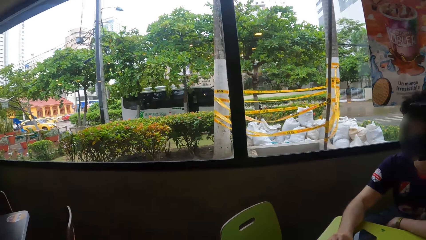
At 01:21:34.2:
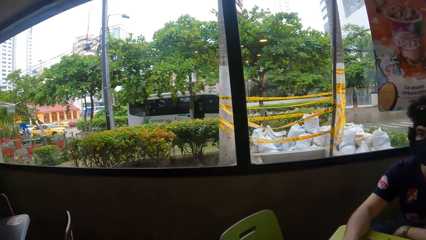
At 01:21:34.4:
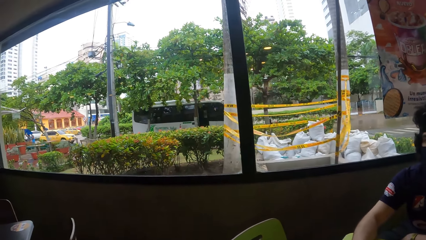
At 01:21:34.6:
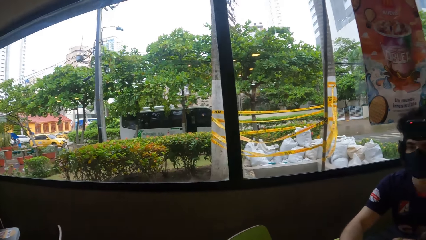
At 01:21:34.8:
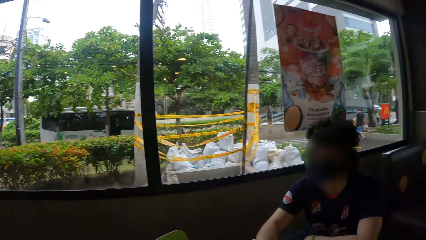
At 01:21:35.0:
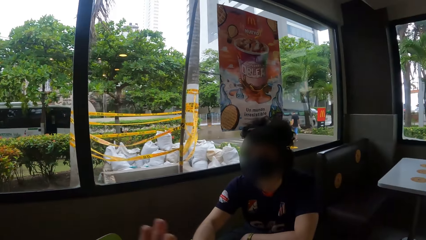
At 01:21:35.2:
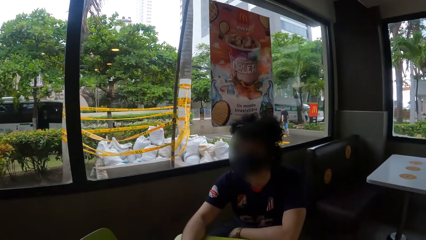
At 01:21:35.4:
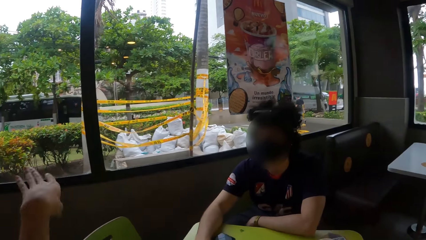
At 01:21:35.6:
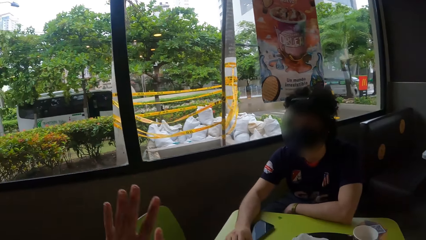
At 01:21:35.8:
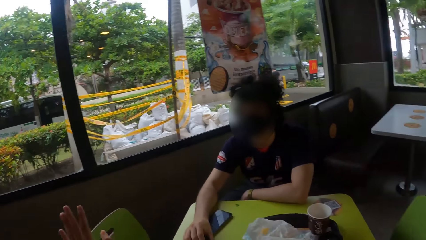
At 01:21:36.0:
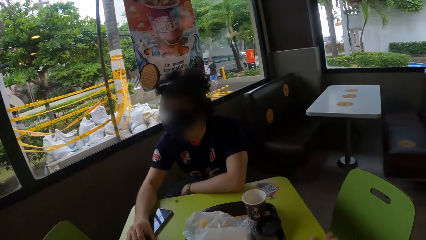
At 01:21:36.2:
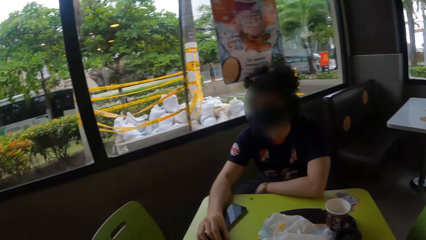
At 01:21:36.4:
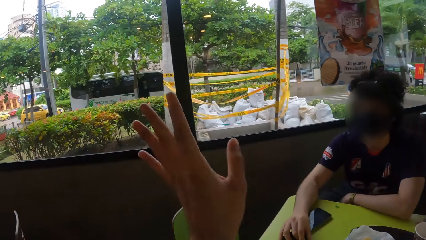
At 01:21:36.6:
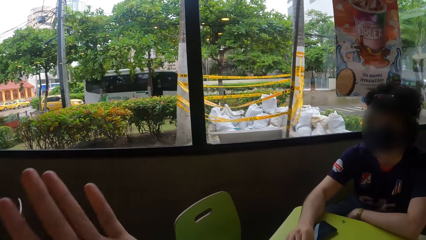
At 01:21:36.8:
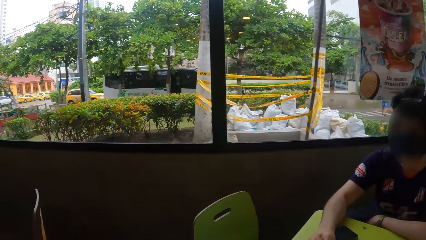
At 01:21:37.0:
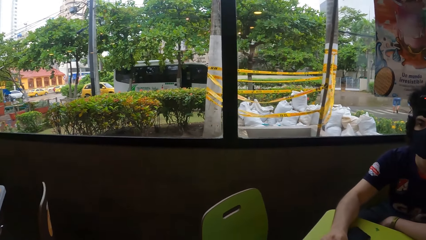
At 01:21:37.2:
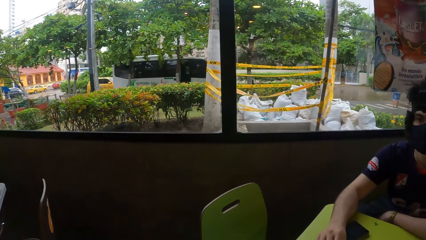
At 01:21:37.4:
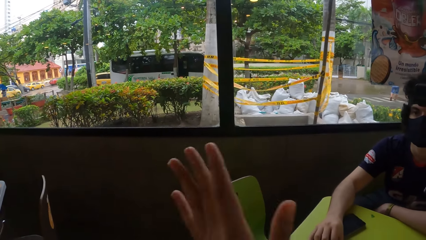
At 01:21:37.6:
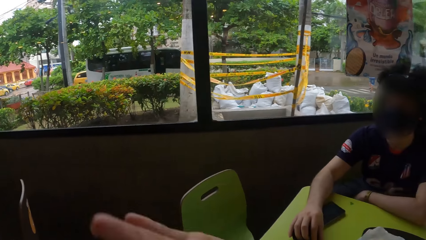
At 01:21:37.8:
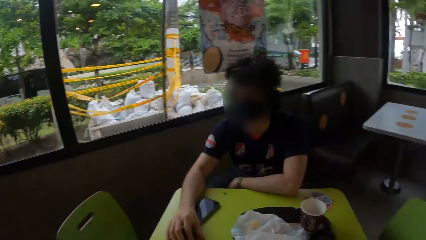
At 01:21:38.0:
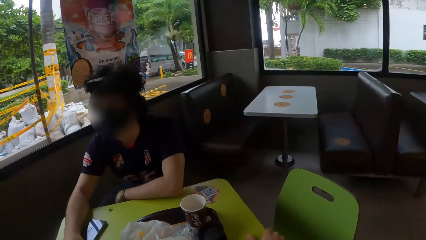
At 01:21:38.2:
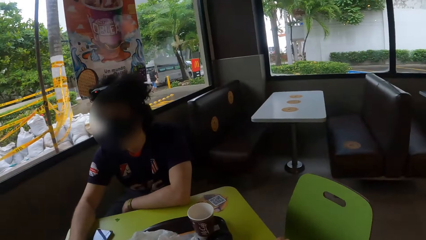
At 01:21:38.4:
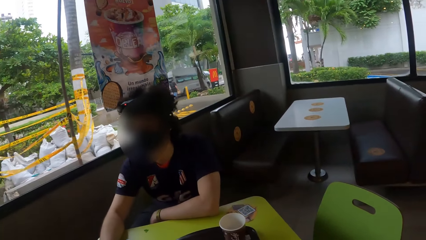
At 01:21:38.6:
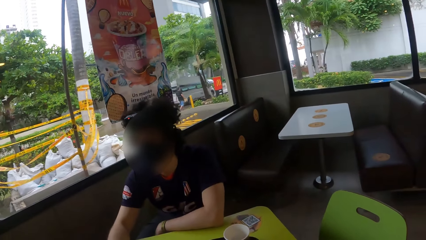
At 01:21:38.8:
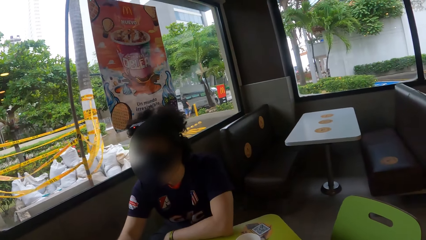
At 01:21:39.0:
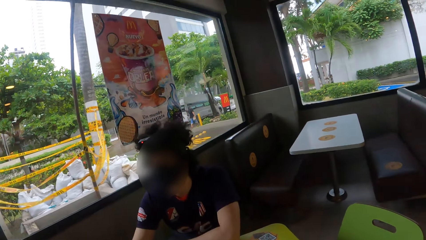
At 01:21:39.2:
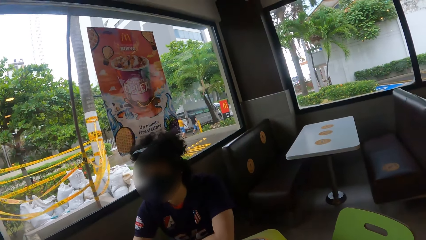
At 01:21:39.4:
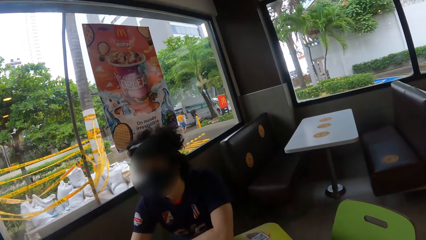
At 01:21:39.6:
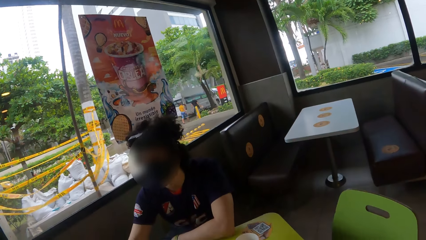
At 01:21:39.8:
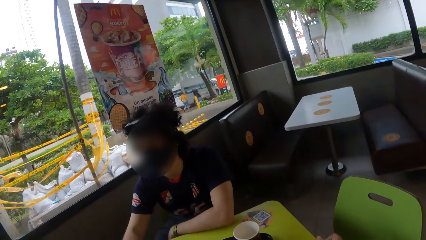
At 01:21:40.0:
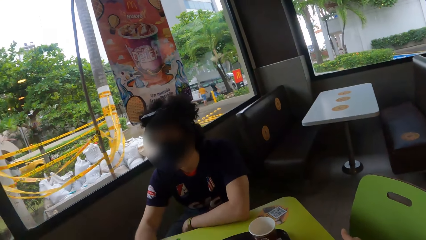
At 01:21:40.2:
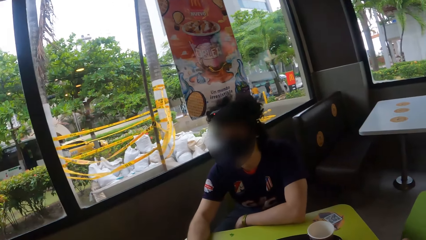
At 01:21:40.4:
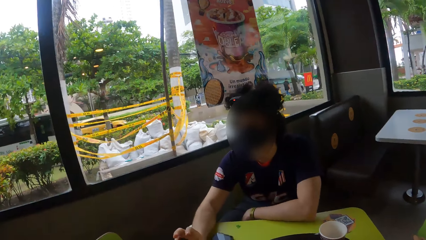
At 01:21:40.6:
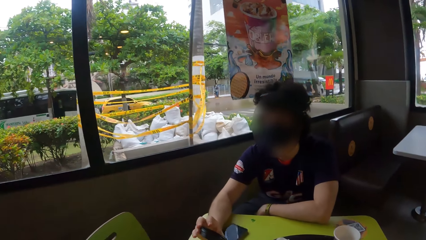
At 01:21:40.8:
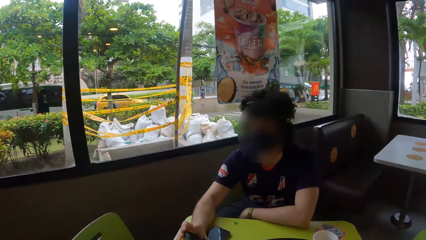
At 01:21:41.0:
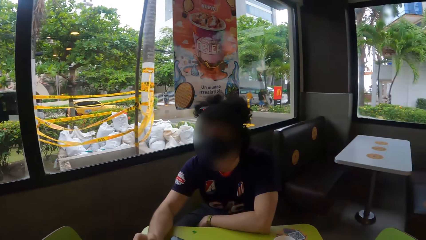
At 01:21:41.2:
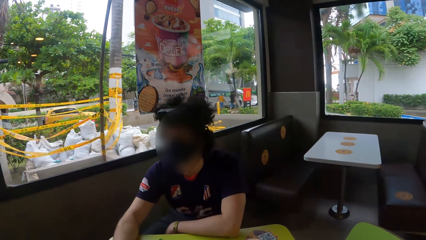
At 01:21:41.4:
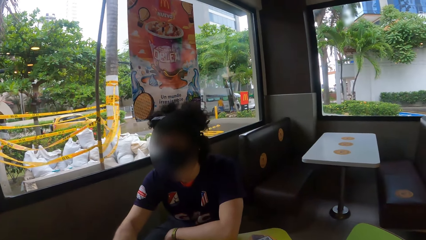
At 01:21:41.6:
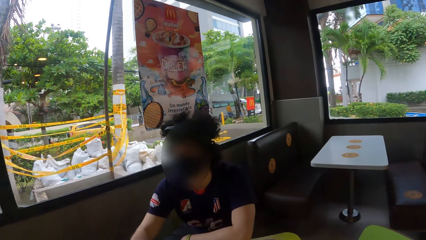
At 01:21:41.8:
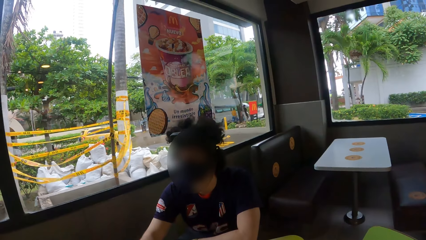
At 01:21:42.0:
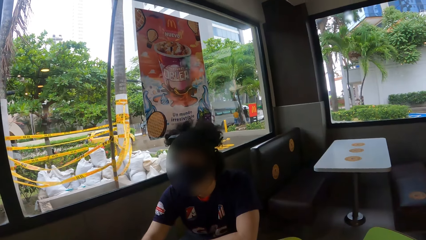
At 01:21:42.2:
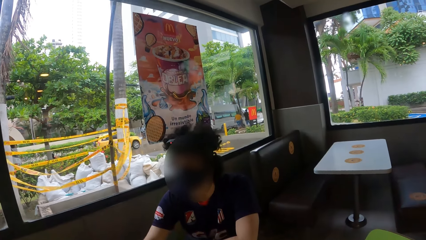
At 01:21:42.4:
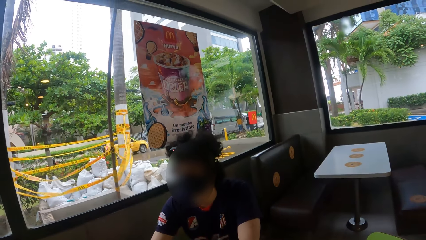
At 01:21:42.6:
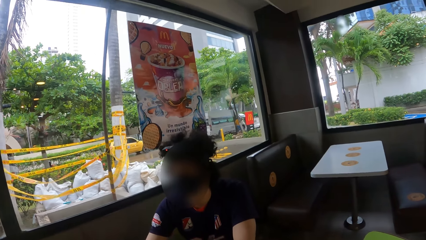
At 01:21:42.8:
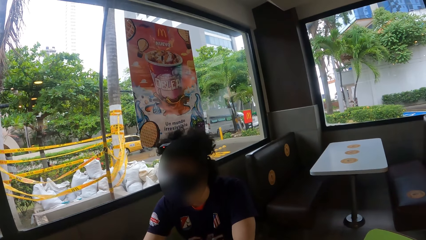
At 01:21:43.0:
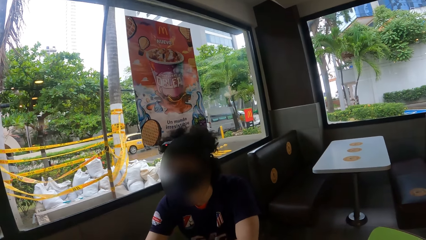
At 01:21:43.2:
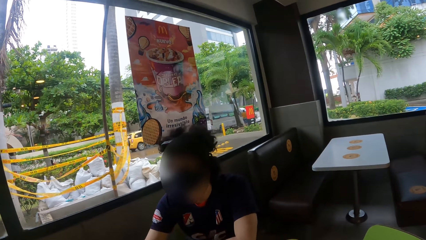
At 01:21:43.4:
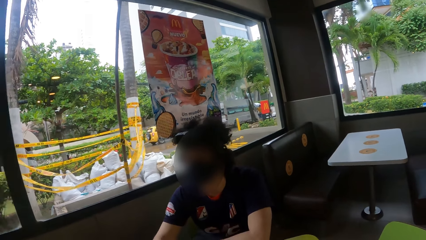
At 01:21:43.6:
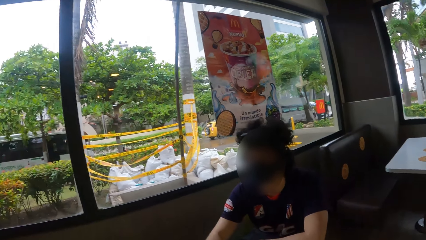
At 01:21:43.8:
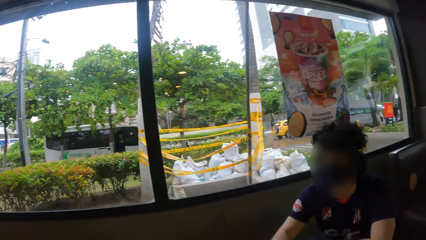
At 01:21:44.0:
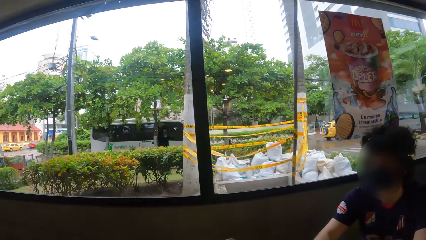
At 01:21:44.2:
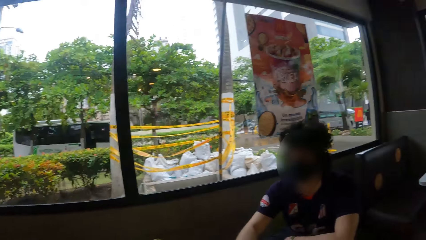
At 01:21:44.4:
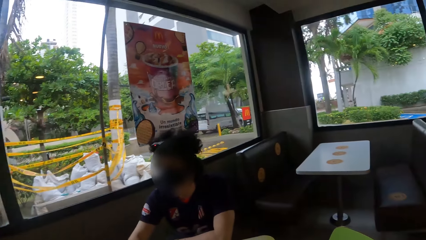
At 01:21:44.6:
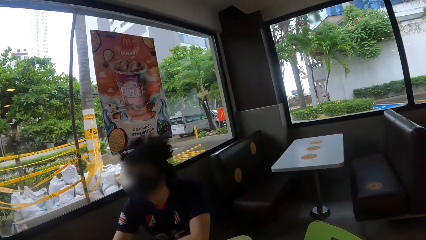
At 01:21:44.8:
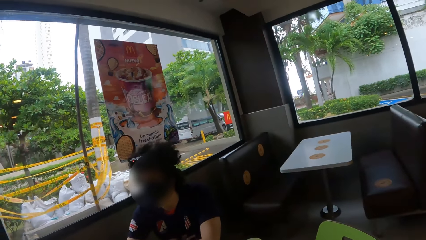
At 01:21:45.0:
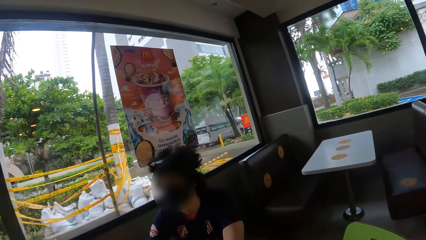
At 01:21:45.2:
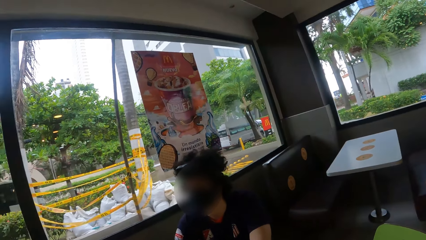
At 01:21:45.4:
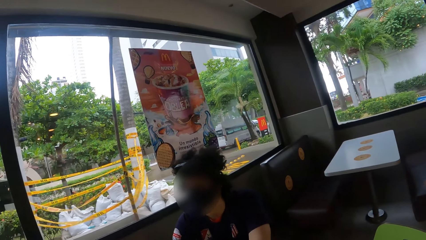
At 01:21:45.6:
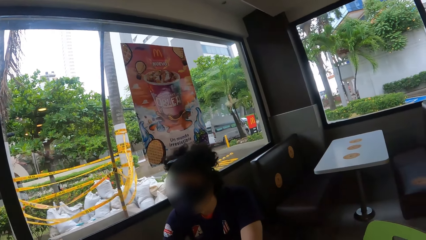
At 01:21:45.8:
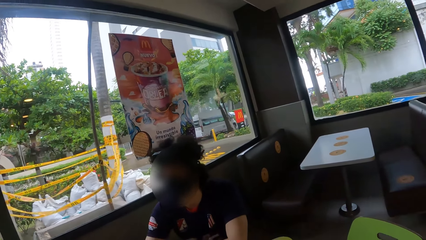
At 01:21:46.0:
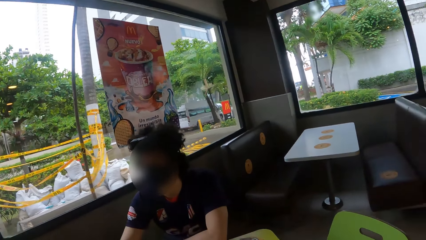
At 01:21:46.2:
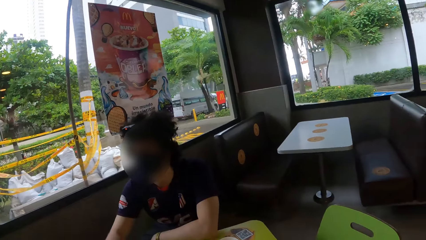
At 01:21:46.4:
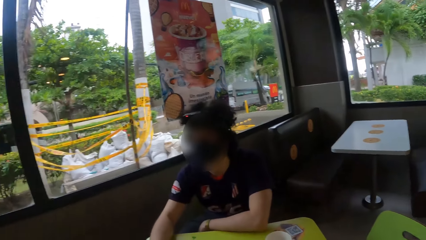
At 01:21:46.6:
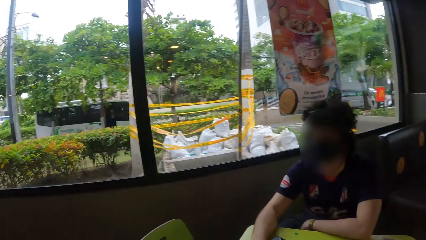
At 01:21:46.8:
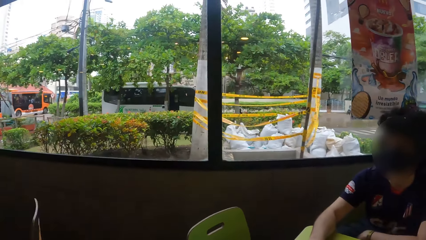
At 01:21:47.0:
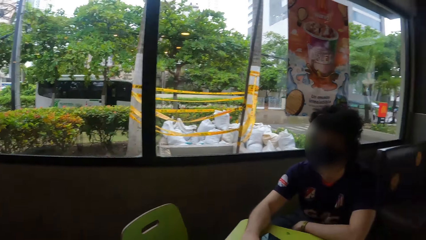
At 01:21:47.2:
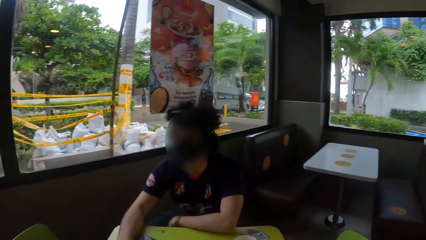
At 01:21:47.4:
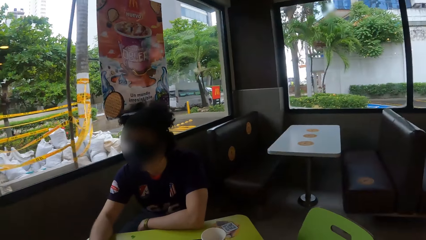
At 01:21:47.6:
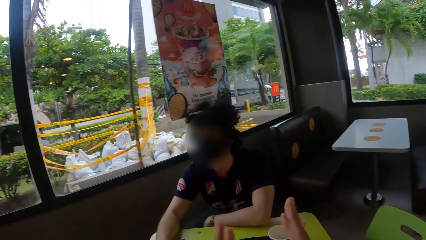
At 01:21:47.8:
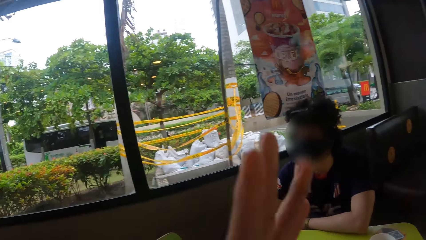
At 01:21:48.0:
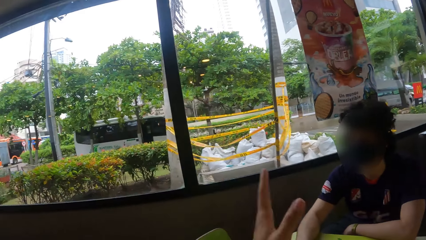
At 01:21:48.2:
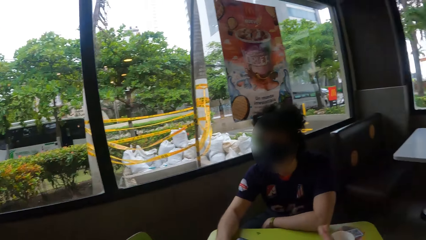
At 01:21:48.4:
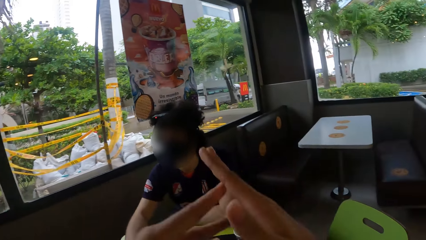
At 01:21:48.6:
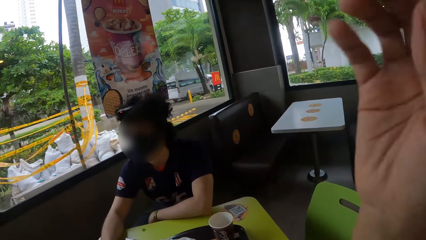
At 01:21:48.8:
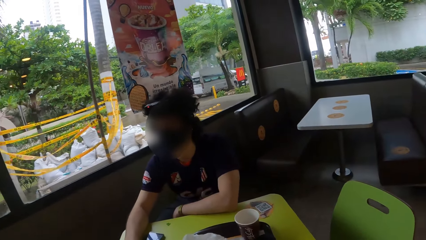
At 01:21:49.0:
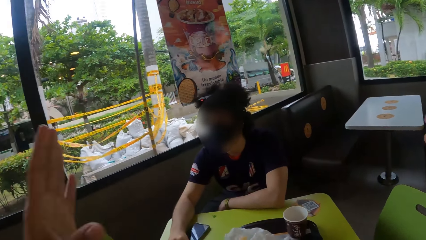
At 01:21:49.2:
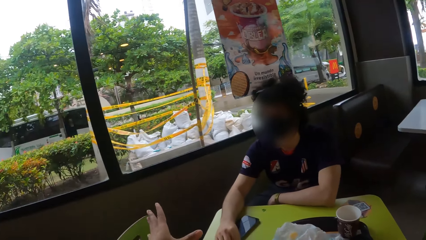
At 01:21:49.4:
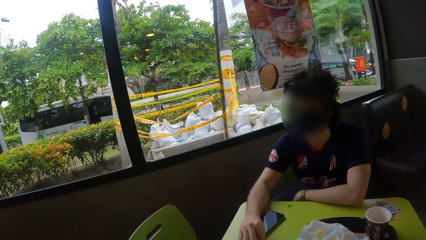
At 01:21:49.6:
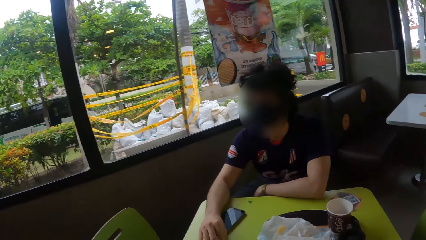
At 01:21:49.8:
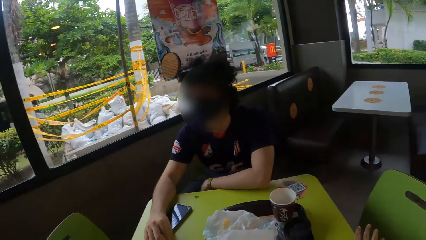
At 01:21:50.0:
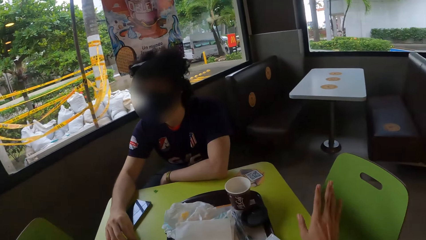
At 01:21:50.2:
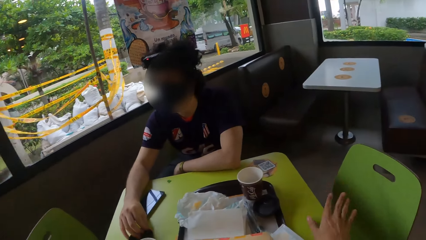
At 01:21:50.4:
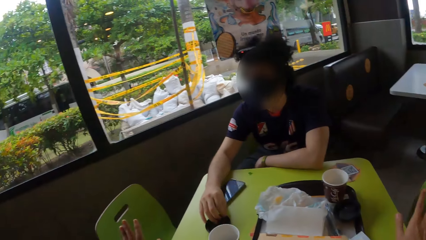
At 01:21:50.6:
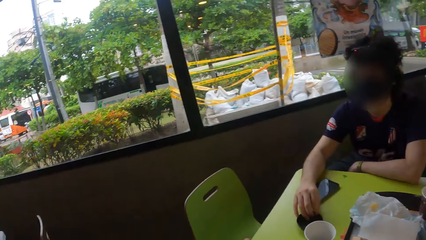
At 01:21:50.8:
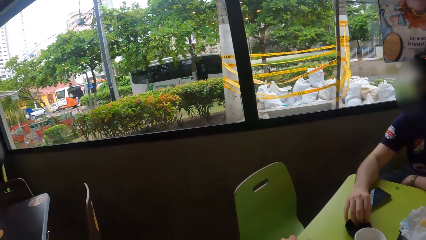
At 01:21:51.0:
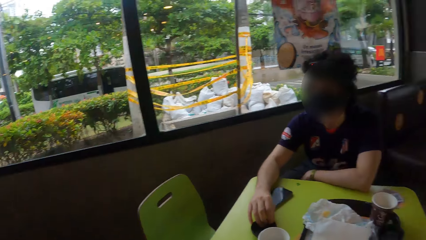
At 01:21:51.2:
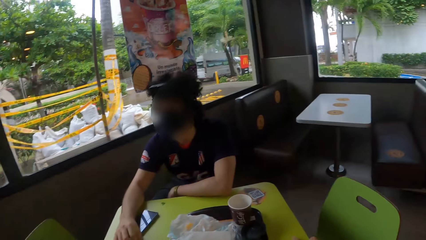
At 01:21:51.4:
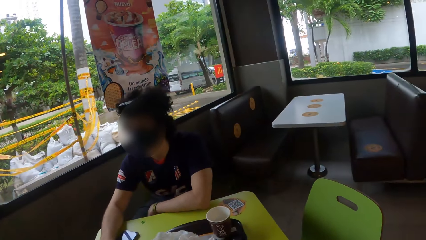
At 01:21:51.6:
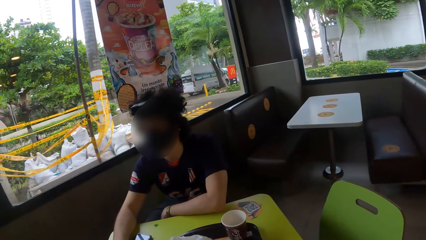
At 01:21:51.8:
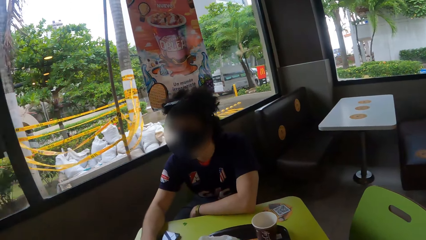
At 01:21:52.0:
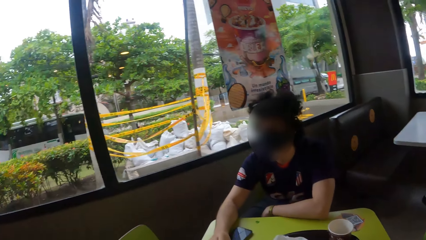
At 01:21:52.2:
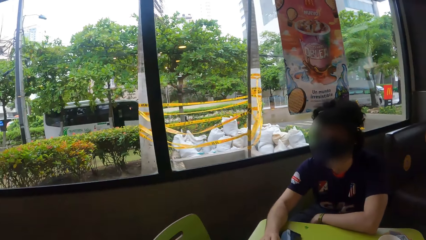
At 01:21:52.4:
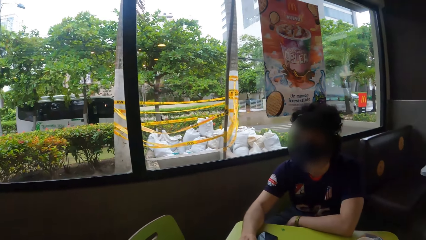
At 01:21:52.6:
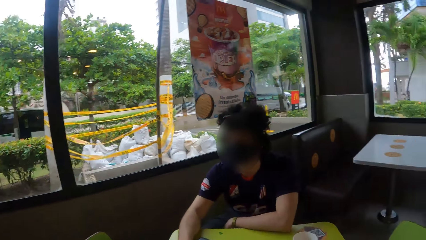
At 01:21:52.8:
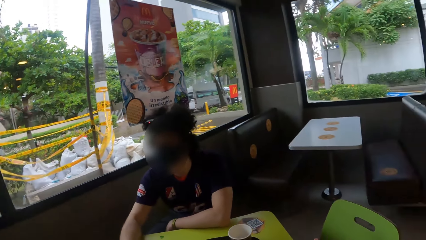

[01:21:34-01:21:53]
The camera wearer gestures with a hand. They raise the hand. They look around the cafeteria. They look around. They raise the hand and look around the cafeteria. They raise both hands. They raise the hand. They look around the cafeteria.
